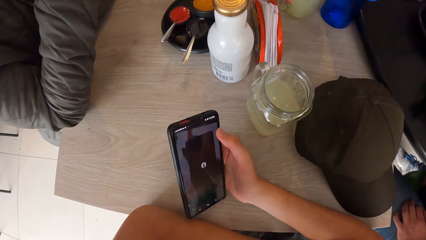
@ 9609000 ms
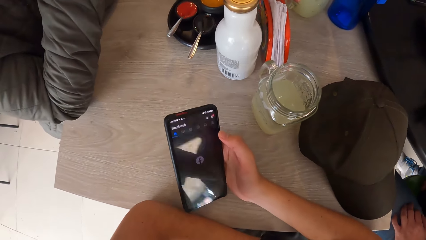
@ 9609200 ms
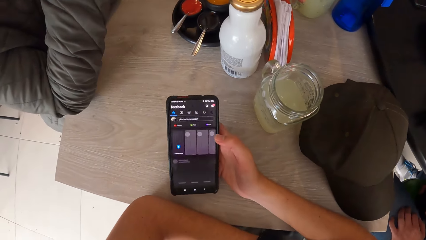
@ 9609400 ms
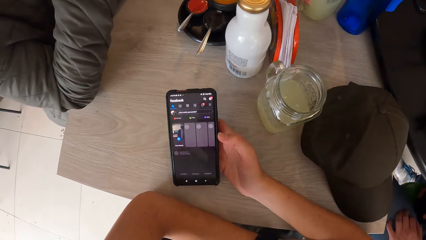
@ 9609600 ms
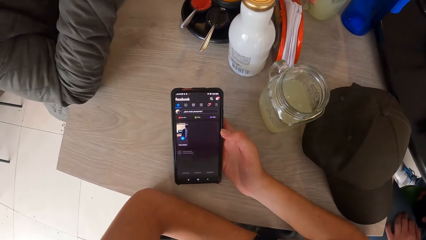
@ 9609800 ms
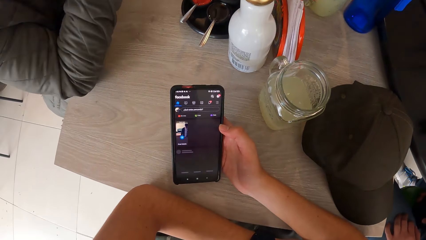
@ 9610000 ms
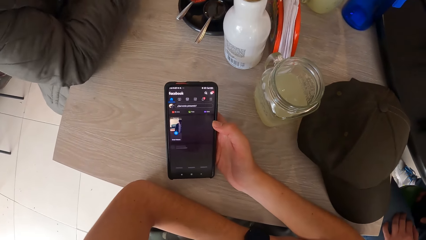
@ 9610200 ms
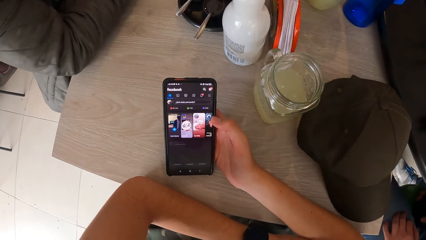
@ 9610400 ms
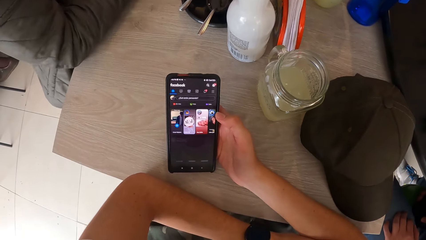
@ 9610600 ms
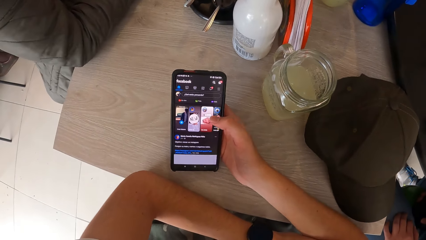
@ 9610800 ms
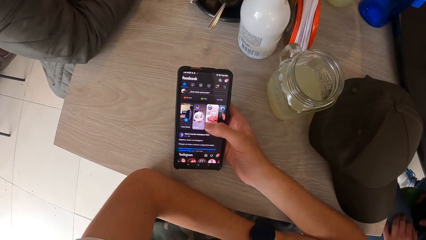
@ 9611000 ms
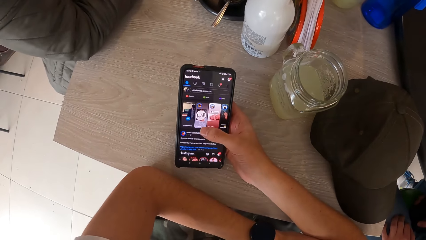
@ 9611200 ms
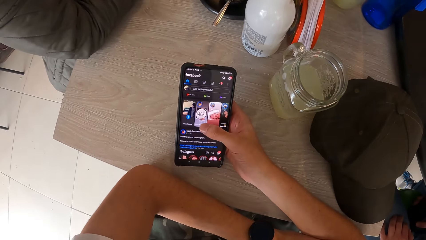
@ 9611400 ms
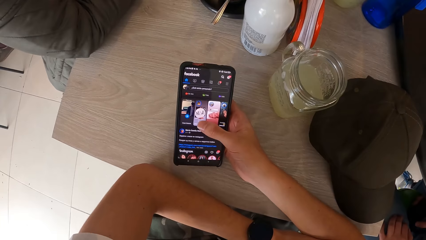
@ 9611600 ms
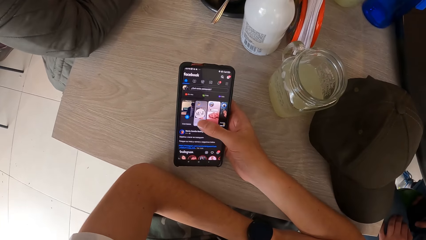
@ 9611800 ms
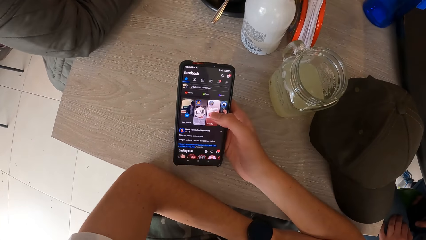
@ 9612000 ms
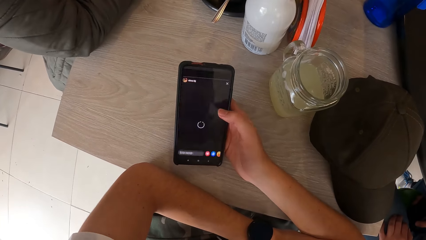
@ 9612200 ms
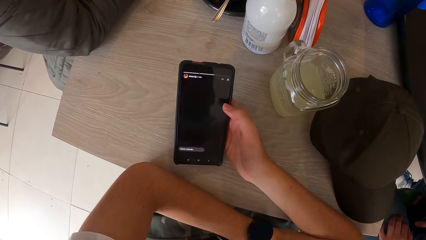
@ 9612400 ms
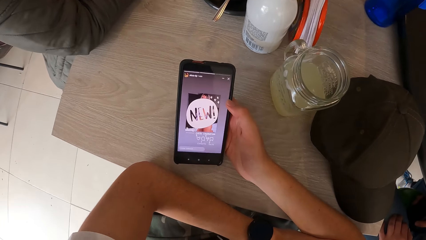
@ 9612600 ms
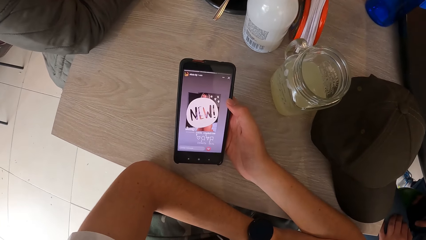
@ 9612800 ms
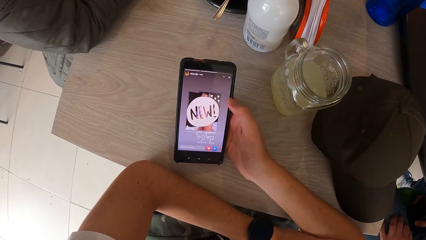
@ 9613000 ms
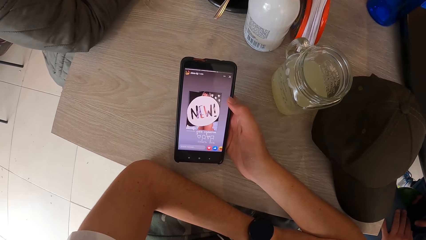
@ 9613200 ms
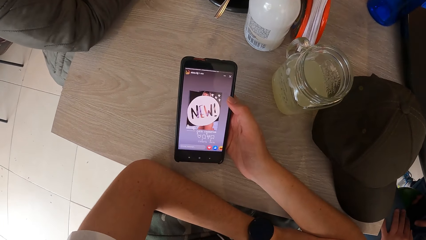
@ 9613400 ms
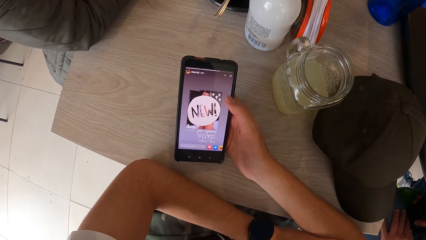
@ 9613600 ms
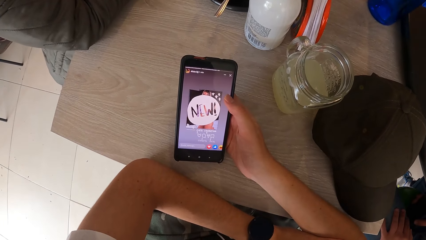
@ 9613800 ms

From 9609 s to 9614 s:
The camera wearer dials his phone.

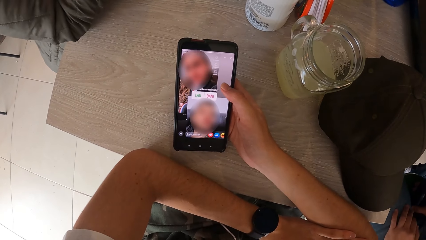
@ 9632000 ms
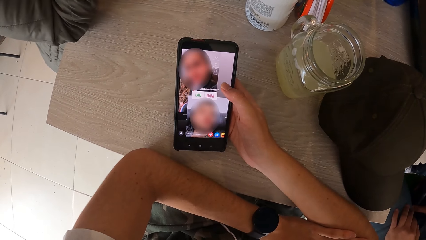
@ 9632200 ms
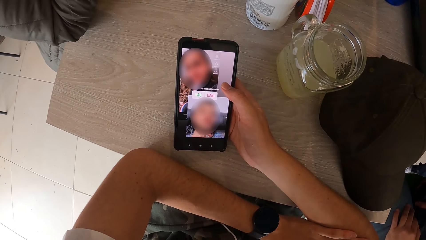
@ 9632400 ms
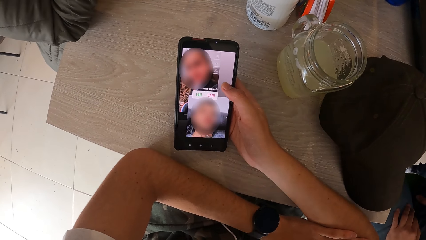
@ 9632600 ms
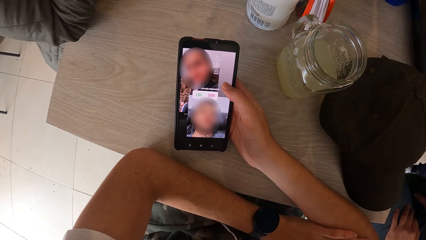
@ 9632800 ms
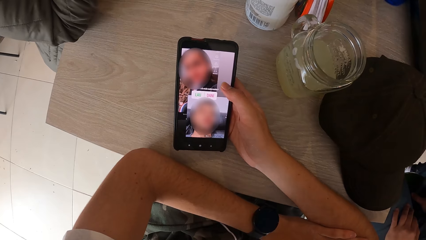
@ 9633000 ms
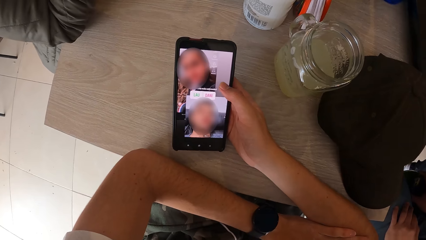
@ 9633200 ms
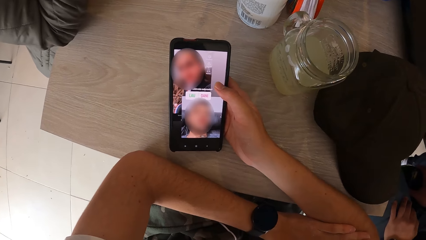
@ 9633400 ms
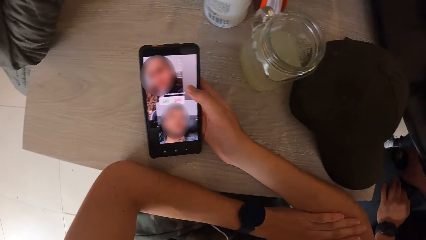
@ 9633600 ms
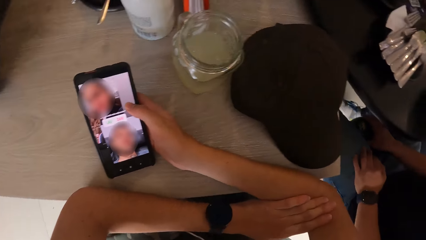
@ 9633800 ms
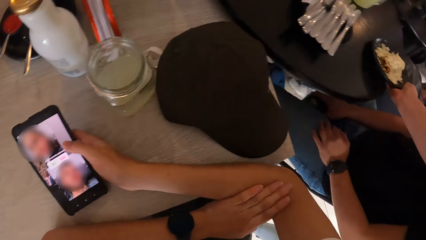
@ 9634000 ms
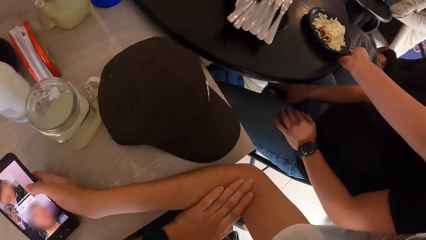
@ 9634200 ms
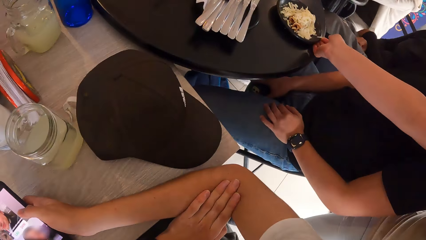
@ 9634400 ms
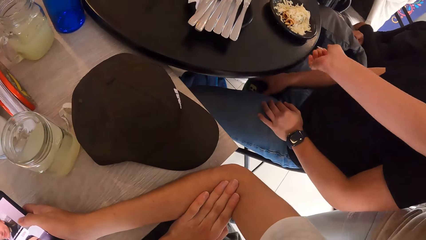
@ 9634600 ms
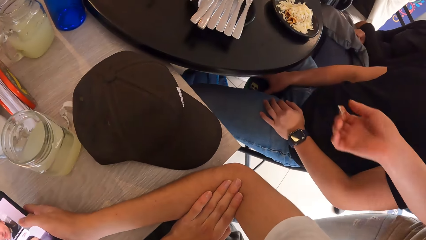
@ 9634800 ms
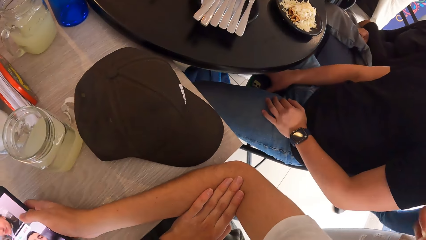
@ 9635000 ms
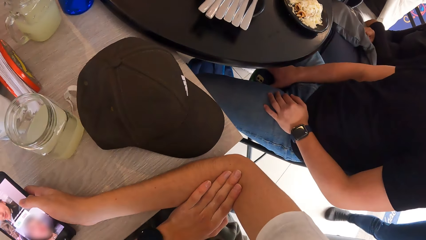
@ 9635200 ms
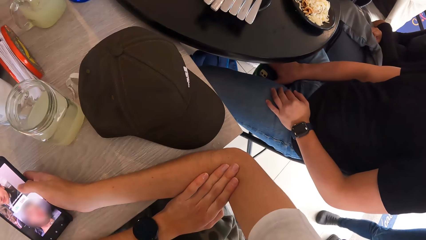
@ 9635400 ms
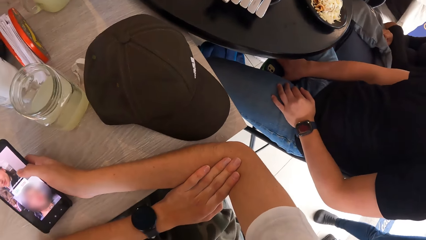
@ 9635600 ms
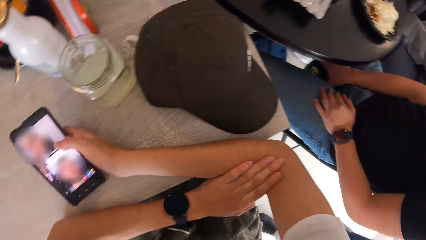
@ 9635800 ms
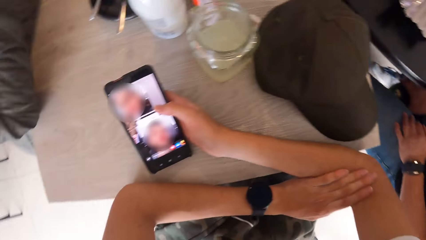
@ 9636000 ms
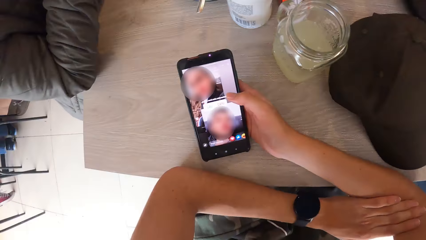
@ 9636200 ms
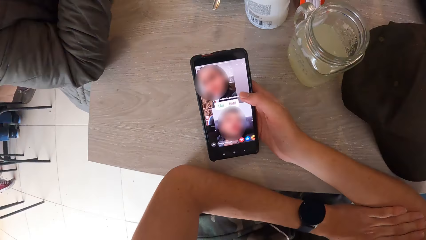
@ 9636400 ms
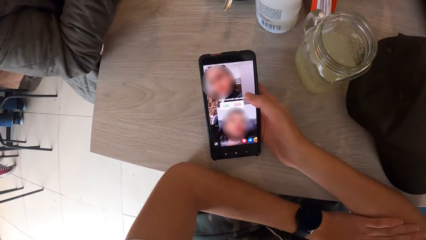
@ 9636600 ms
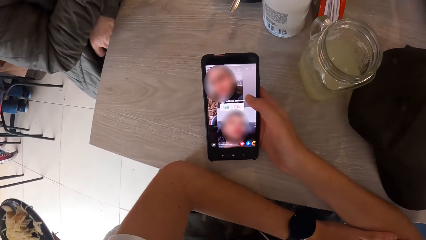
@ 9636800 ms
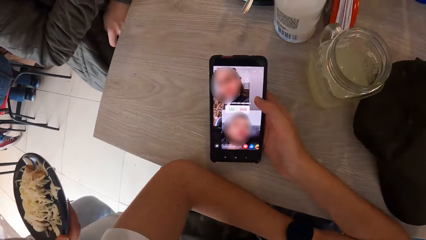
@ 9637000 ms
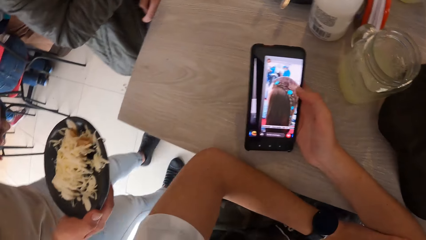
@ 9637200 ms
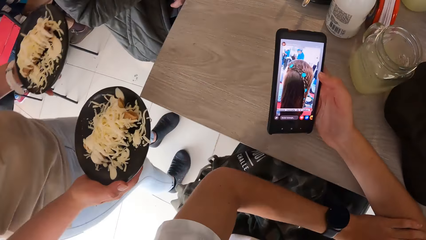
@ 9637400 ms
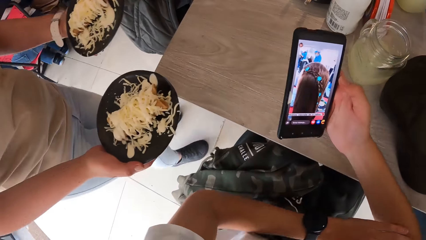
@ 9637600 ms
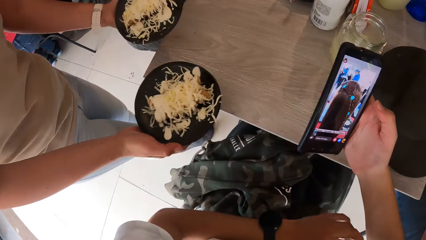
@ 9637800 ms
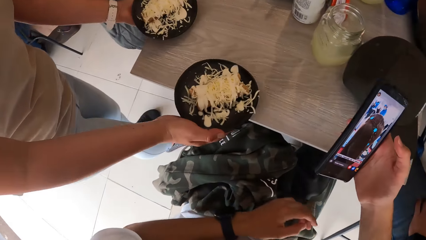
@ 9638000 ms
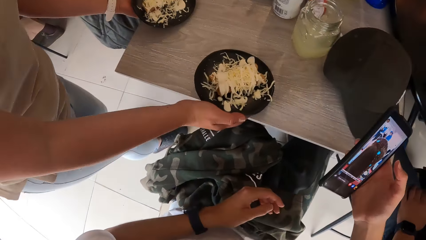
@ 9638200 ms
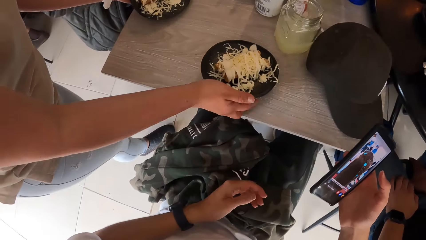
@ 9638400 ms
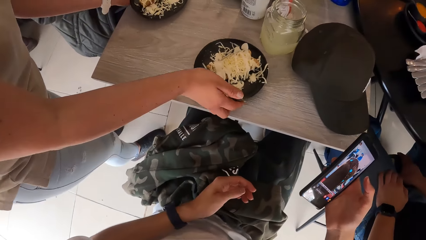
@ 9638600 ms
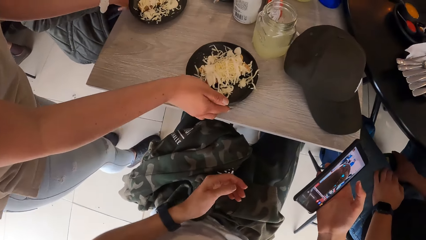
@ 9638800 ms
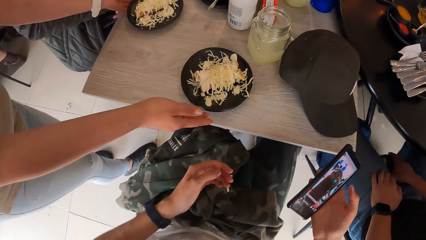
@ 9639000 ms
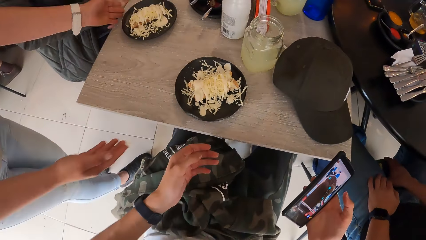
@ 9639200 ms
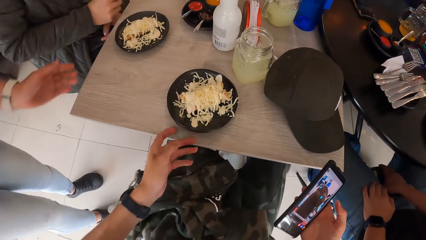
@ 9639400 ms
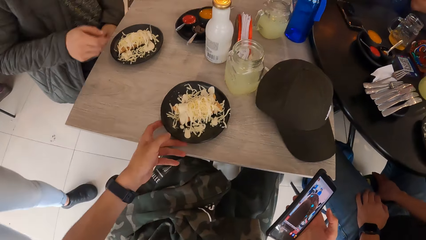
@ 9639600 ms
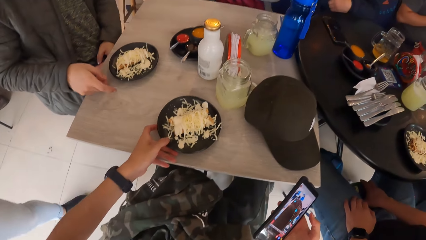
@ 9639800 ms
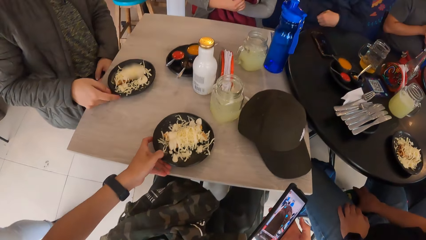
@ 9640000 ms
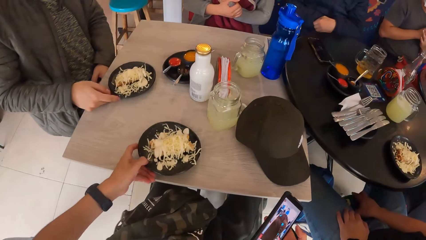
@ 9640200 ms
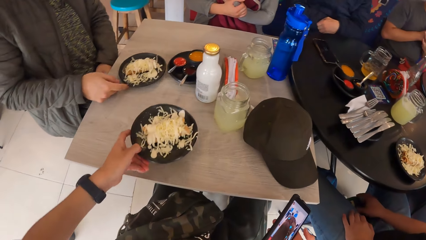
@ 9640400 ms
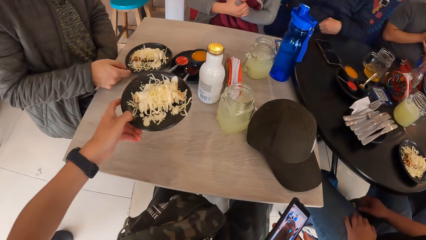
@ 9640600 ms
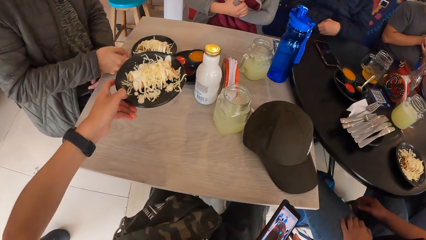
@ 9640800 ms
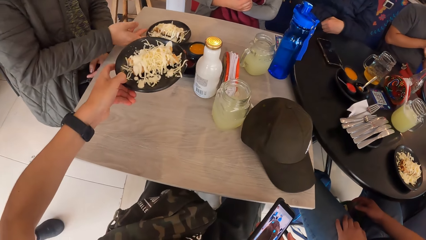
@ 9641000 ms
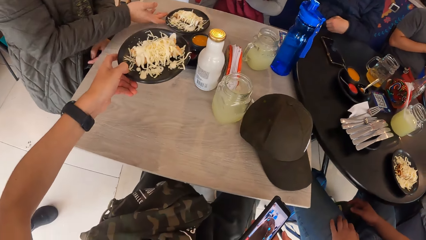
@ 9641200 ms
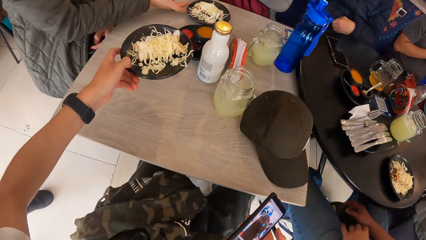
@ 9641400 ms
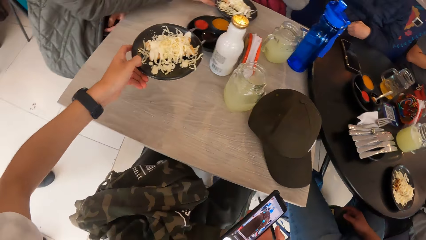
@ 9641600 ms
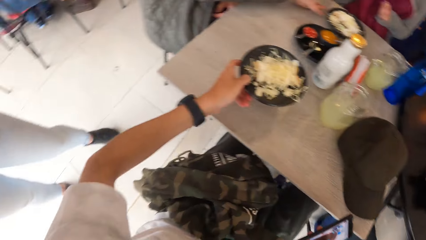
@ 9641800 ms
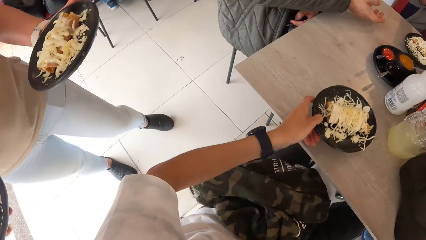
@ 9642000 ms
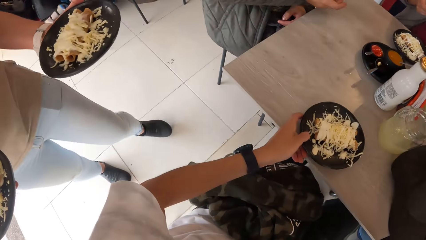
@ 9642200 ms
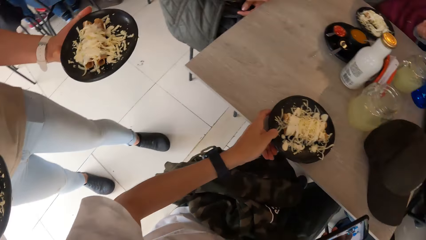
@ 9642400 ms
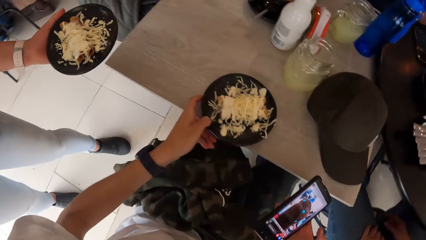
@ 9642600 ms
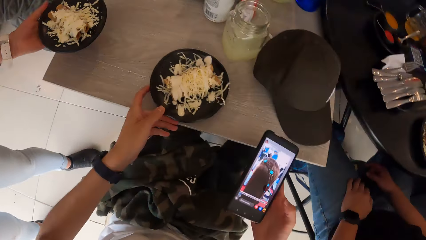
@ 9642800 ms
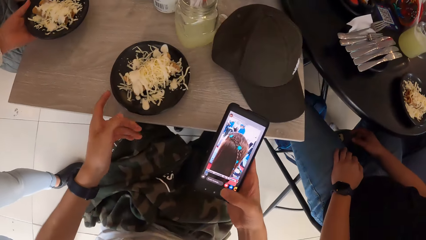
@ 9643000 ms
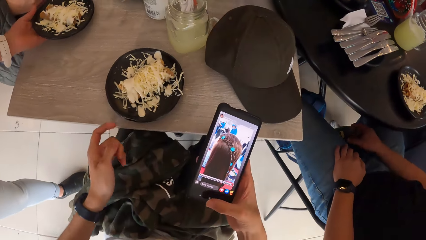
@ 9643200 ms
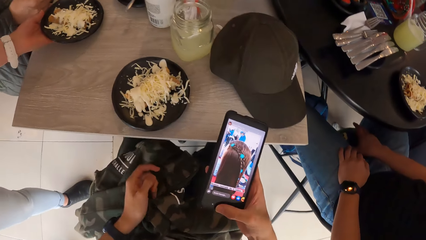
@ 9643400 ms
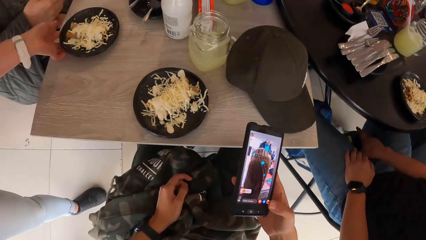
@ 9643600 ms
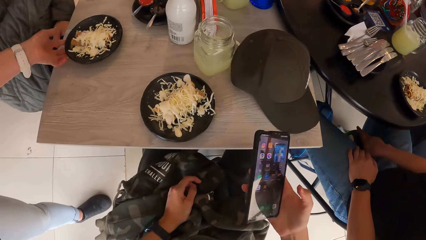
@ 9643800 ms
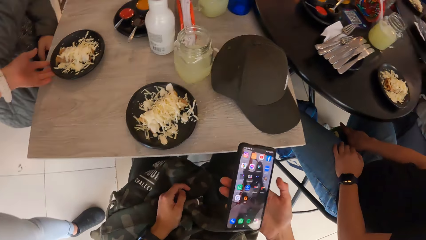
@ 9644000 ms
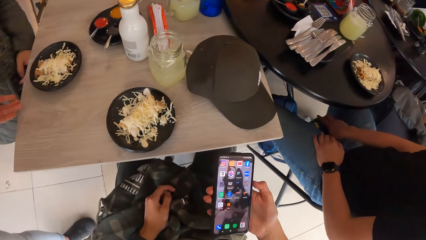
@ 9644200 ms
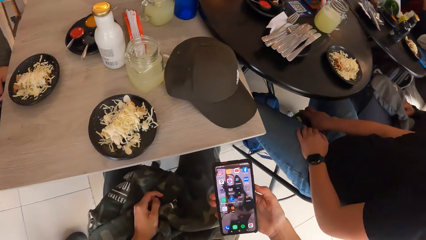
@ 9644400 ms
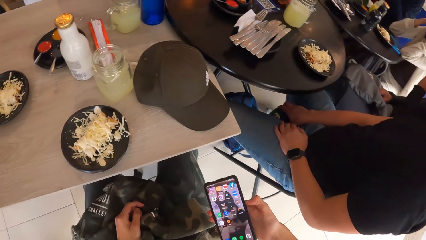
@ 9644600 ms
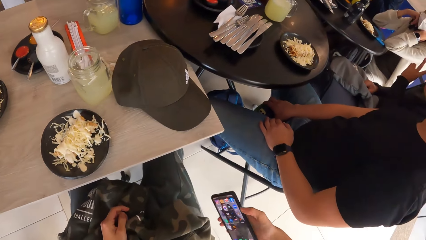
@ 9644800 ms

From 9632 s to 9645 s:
A waiter drops a plate of food on a table with his right hand. The camera wearer looks around. He dials his phone. He removes his hand from the table. The waiter puts a plate in his right hand on the table and puts a plate in his left hand on the table. The camera wearer takes the plate from the table with his left hand. He pulls his plate of food. A man moves the plate on the table to a woman with his right hand. The camera wearer drops the food in his left hand on the table. Another waiter puts the plate in his left hand on the table. The camera wearer removes his hand from the plate of food. He operates the phone in his right hand.
